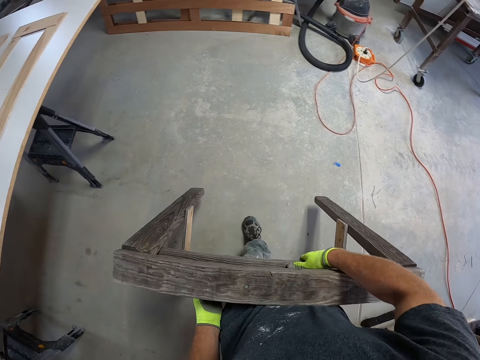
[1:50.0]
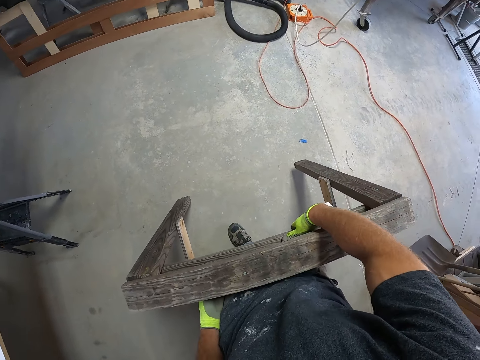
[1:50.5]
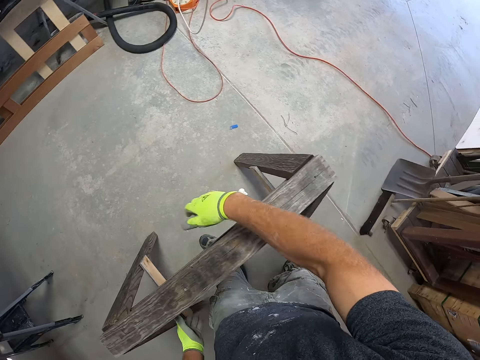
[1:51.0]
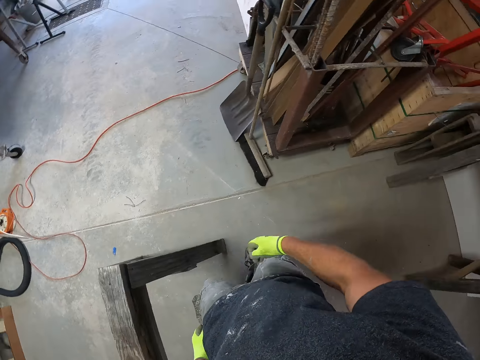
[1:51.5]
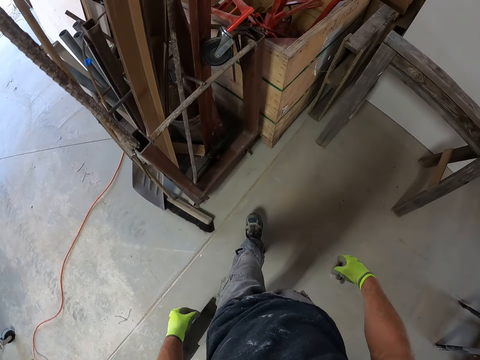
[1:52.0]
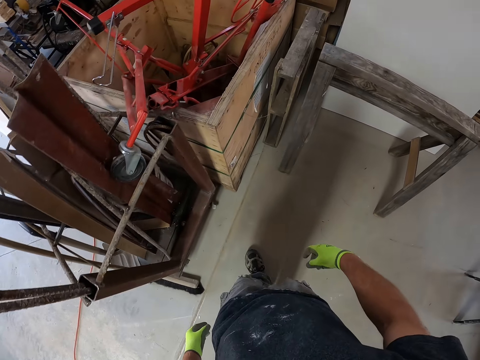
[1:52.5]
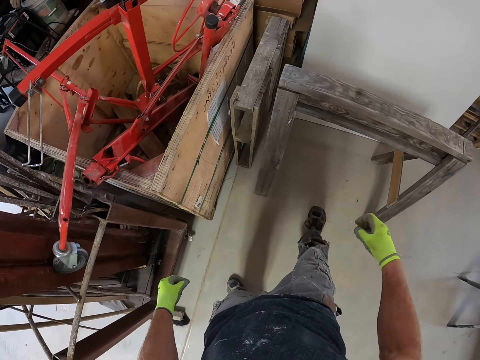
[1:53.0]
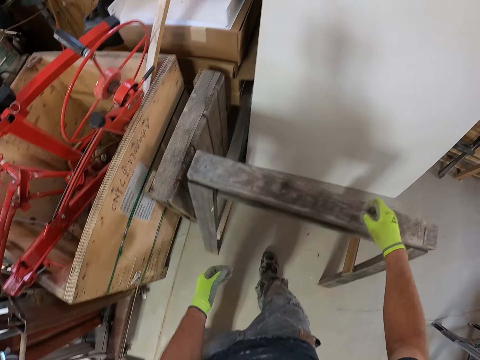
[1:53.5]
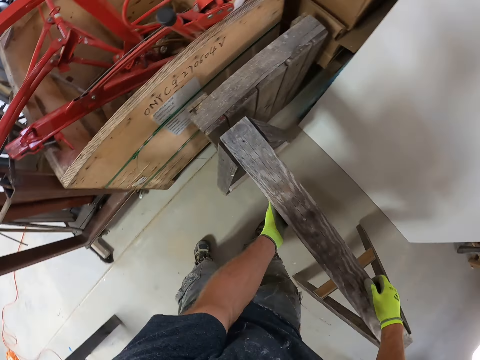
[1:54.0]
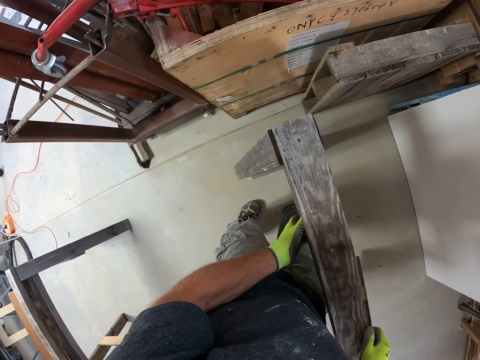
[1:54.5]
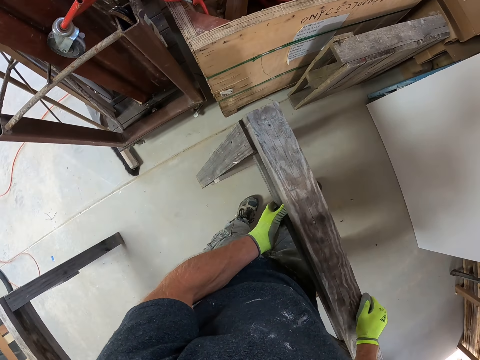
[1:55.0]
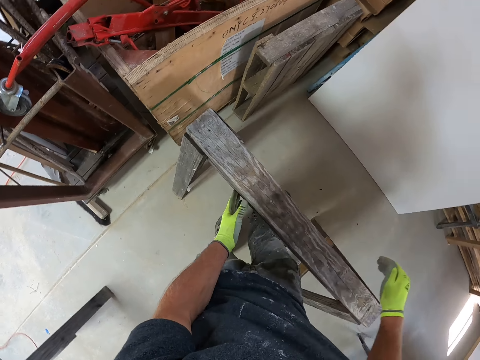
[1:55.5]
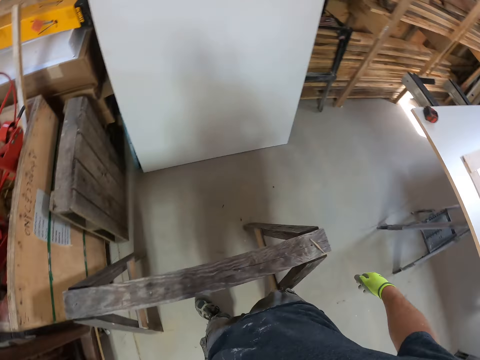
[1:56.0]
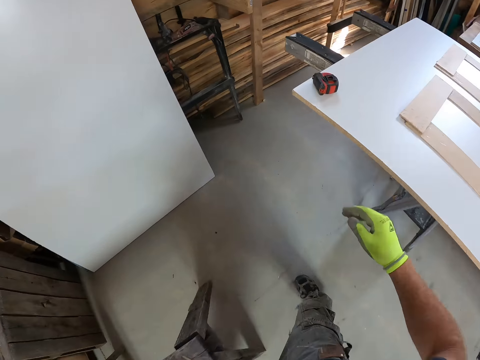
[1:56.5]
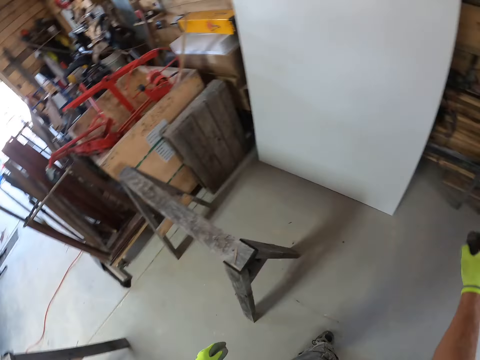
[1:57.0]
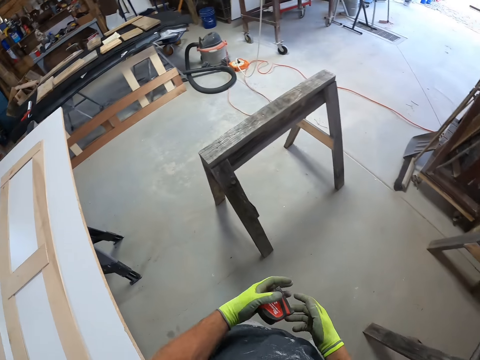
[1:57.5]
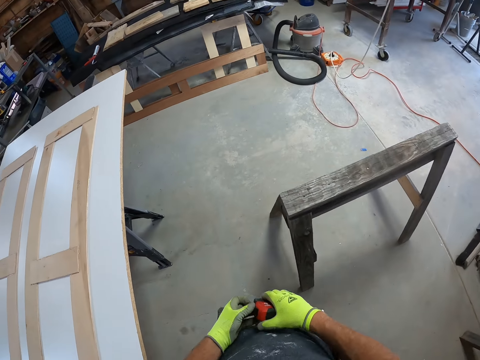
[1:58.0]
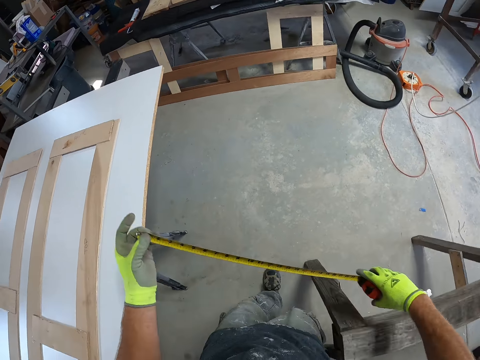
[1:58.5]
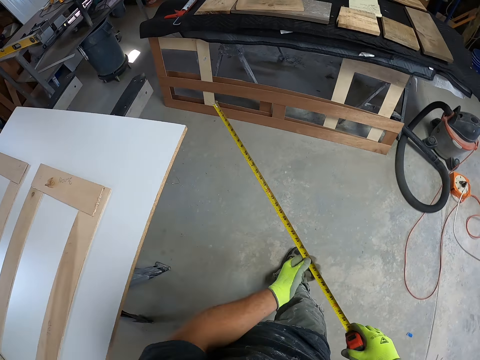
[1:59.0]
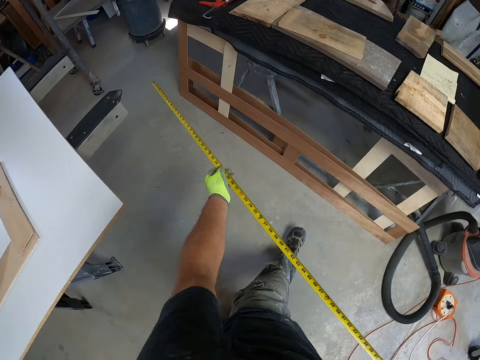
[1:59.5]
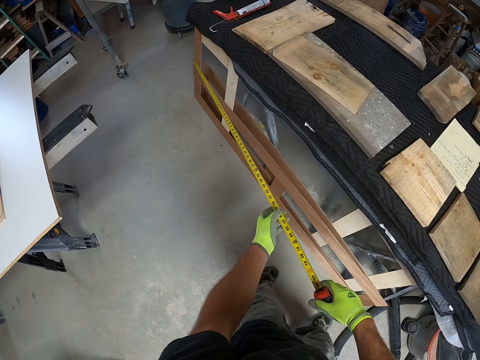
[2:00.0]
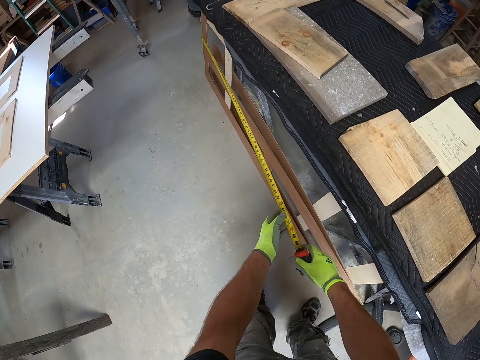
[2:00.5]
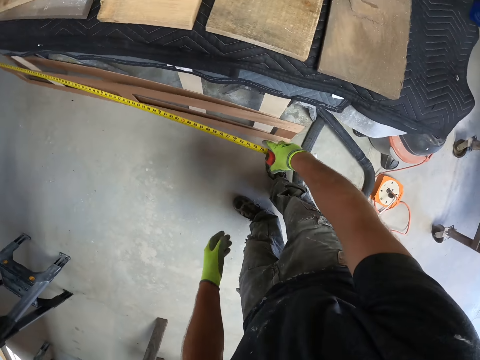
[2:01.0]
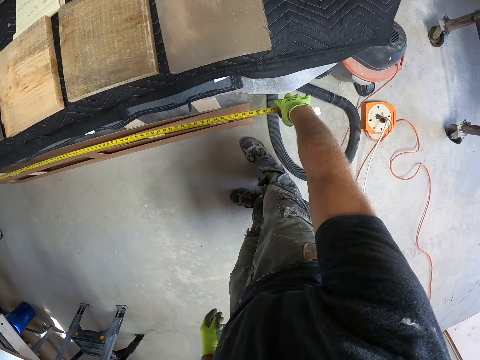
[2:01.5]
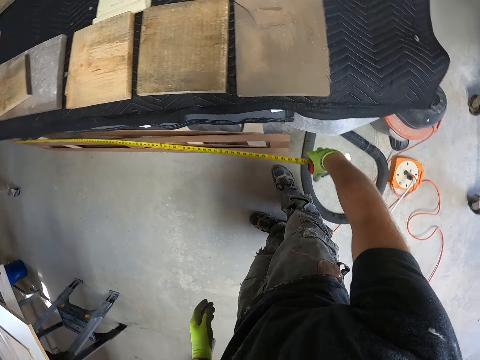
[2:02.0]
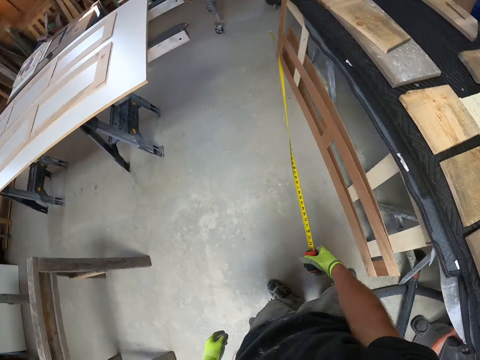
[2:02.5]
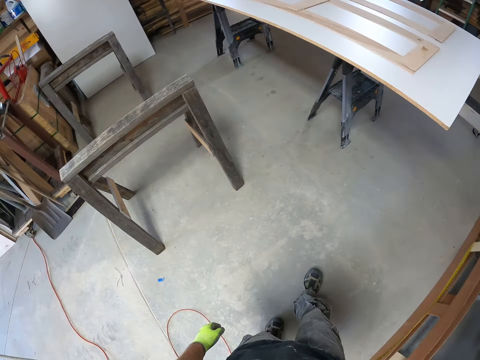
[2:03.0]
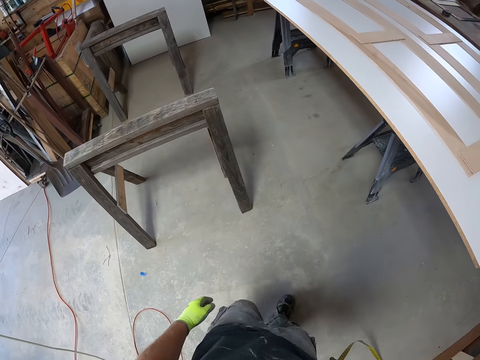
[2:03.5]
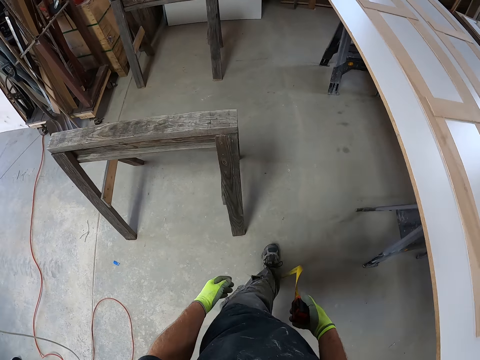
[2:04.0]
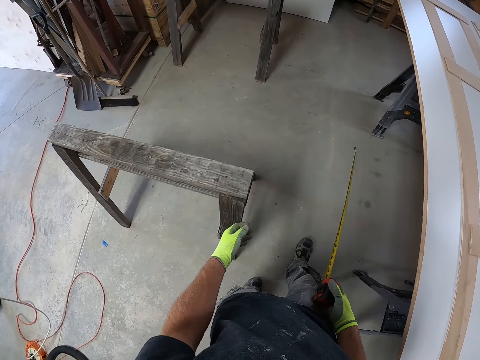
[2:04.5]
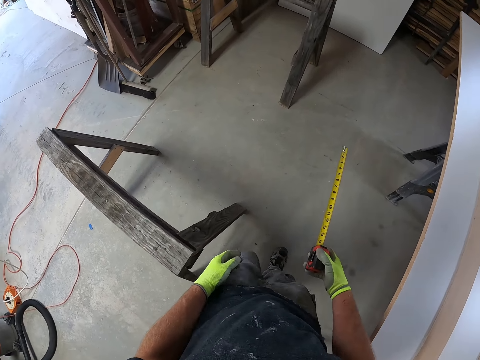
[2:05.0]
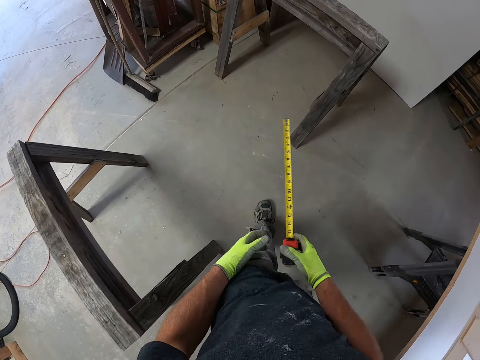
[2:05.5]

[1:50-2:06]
The camera wearer arranges the leg of the table. They put down the piece of wood. They take the piece of wood. They put down the piece of wood. They pick up a measurement tape or tape measure from the wood. They open the tape measure. They use the measurement tape to measure wood on the floor. They walk in the room.

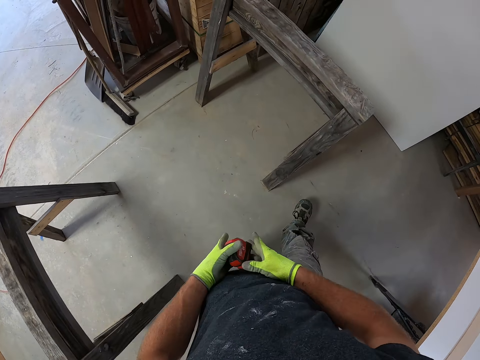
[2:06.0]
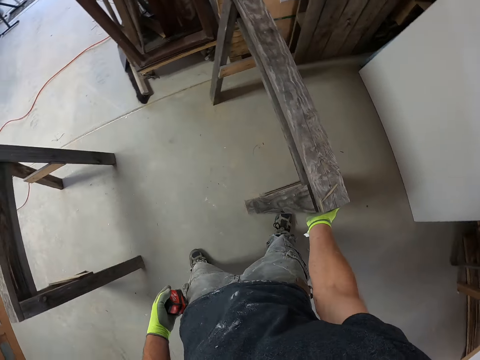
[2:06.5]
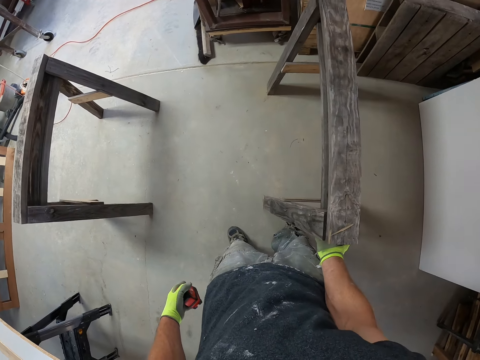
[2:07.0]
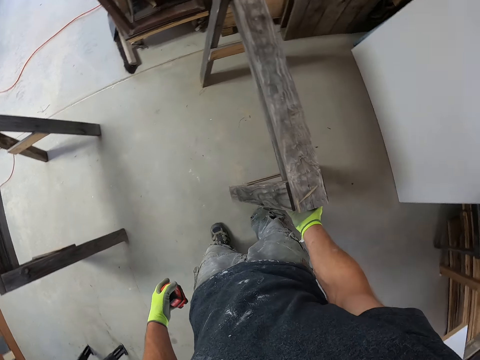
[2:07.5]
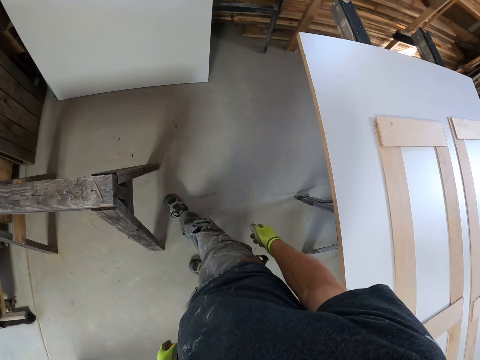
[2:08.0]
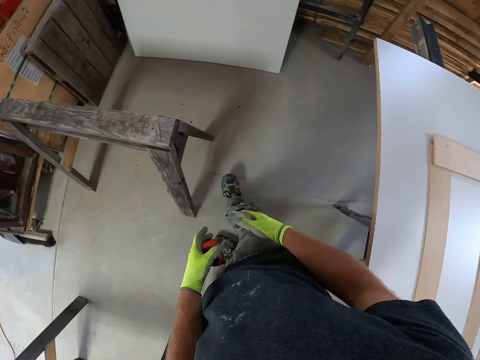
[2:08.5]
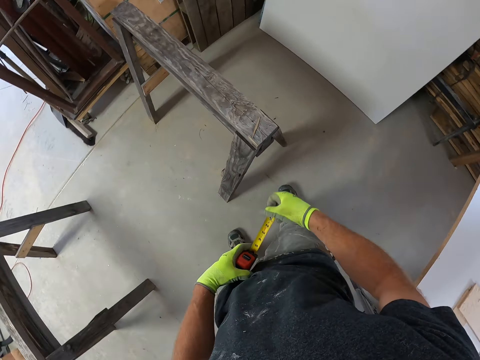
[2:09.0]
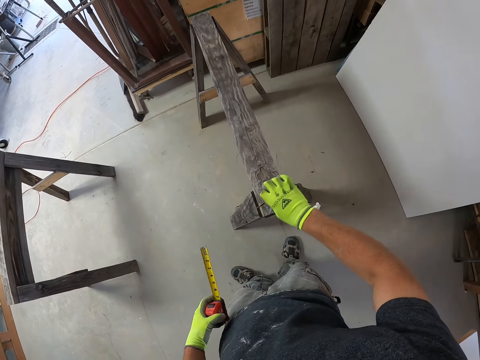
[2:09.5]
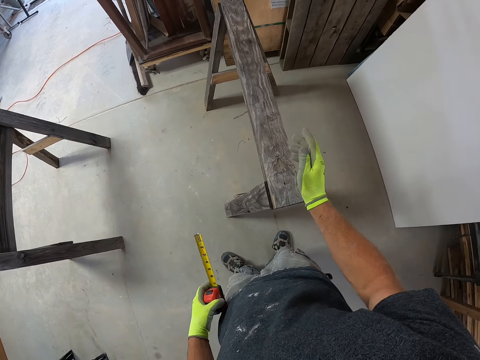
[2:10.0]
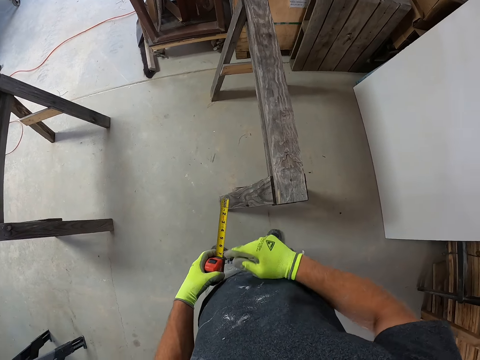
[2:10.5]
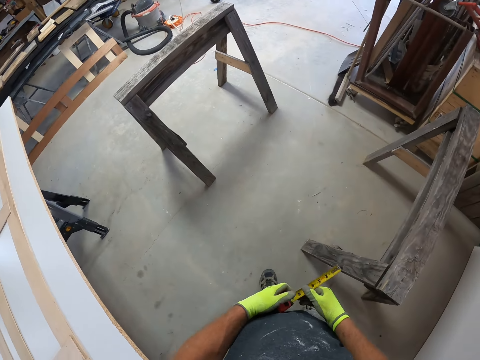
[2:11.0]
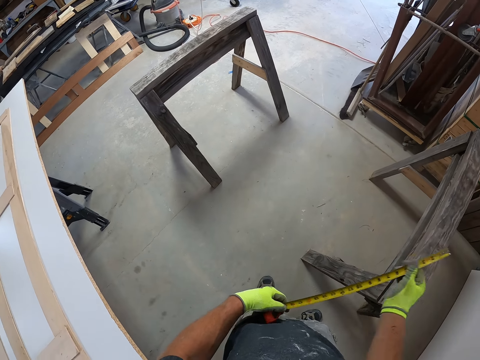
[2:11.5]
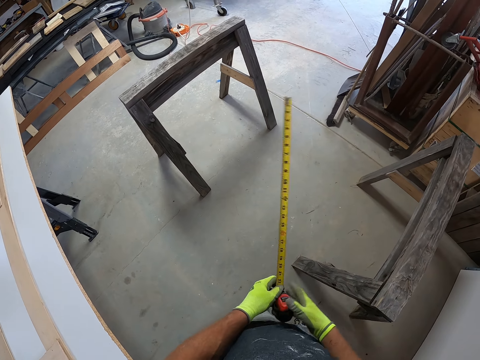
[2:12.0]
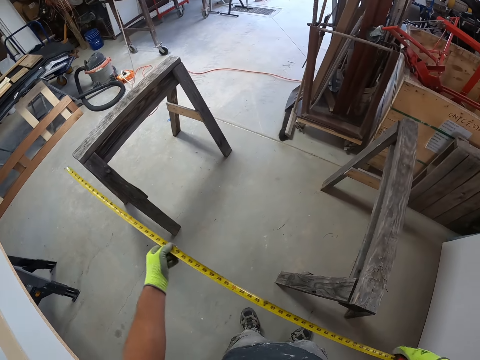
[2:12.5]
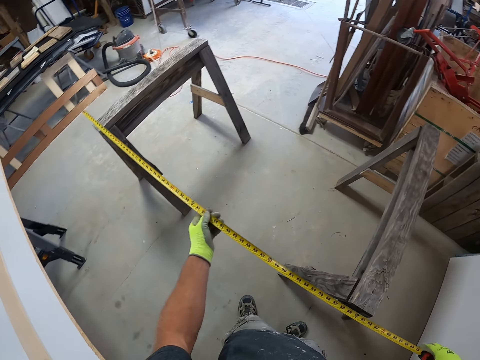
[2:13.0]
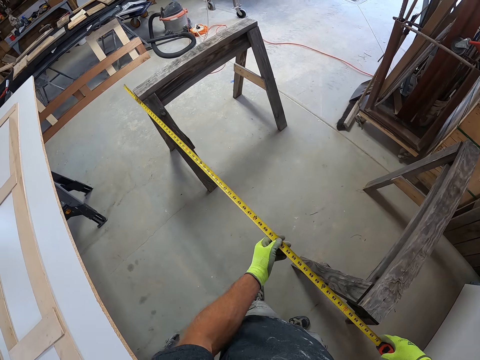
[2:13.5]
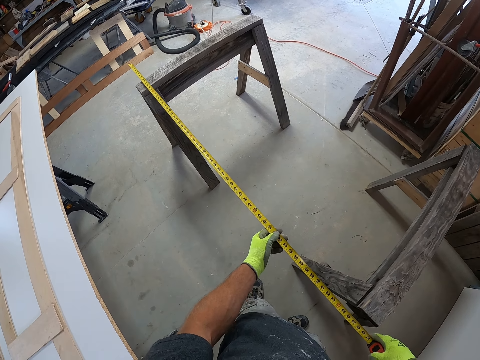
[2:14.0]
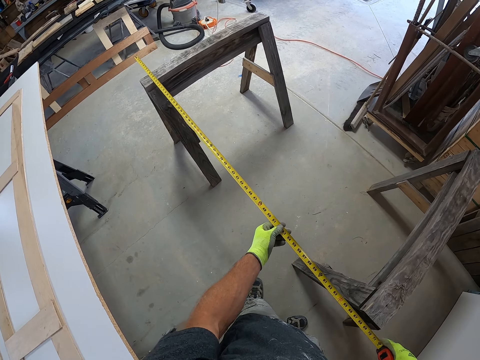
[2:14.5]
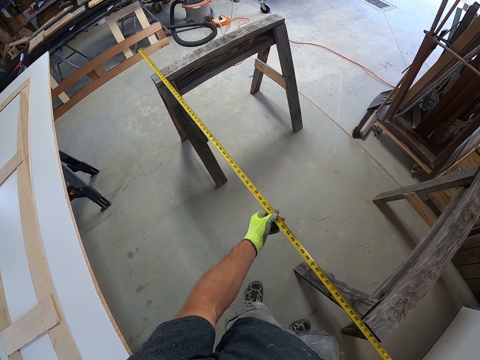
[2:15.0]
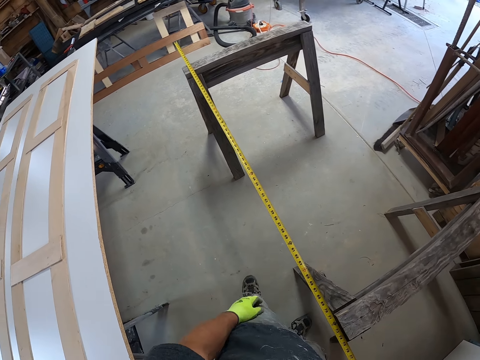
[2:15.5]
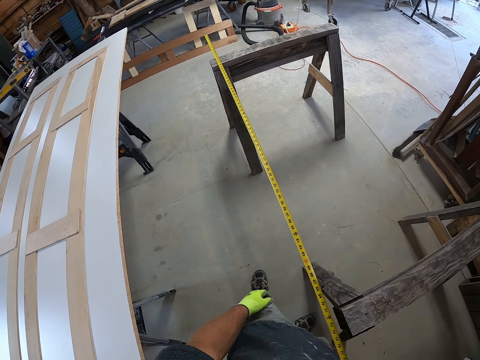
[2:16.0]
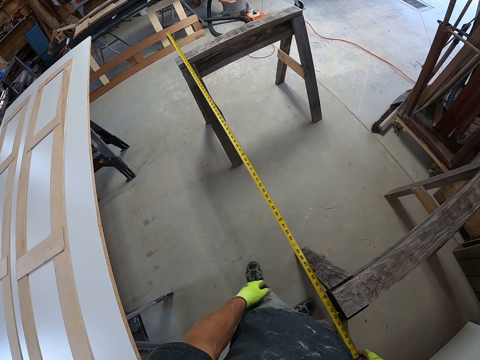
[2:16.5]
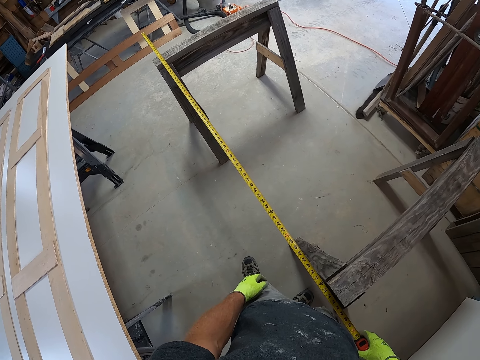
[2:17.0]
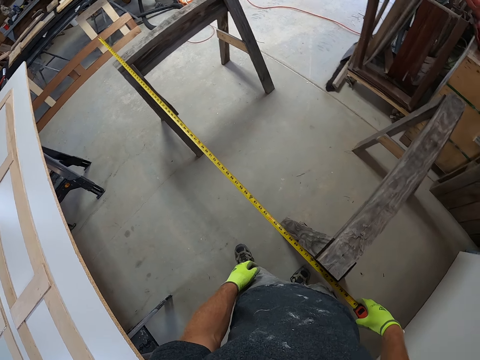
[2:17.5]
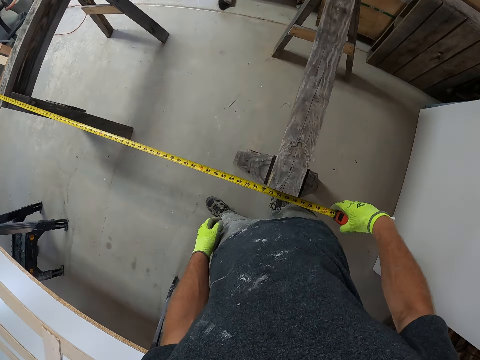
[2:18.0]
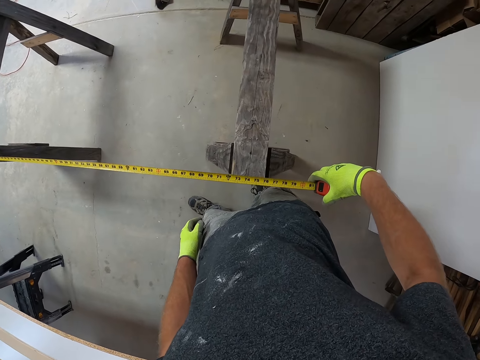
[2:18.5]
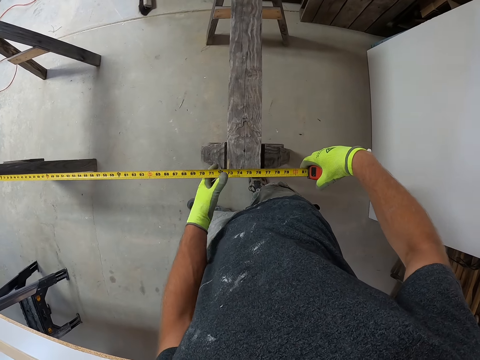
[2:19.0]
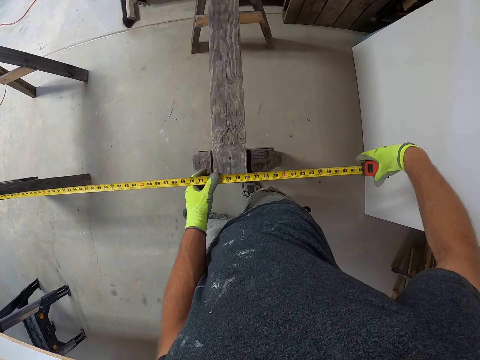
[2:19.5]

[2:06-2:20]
The camera wearer touches the piece of wood. They adjust the leg of the table. They use the measurement tape to measure the length of the table legs.
